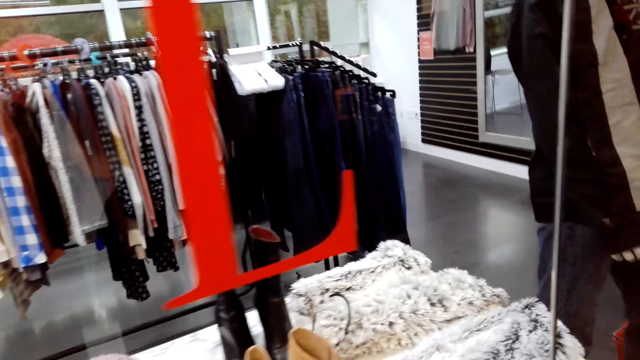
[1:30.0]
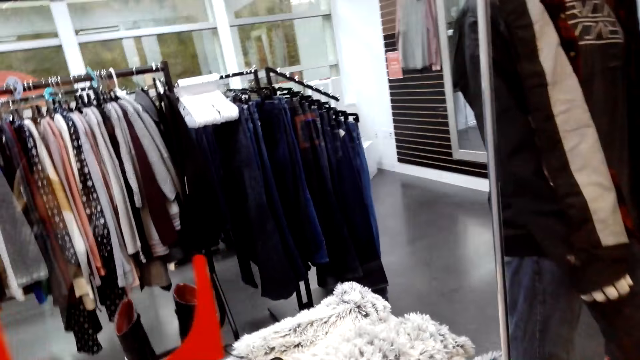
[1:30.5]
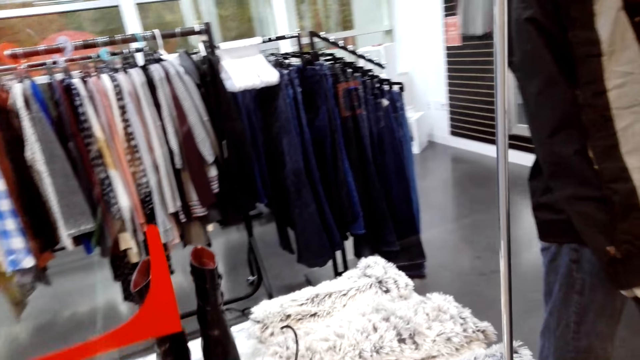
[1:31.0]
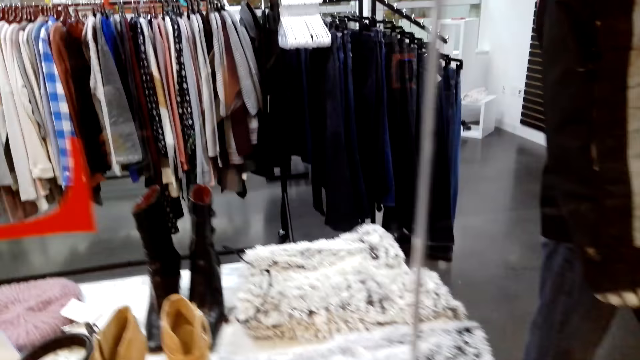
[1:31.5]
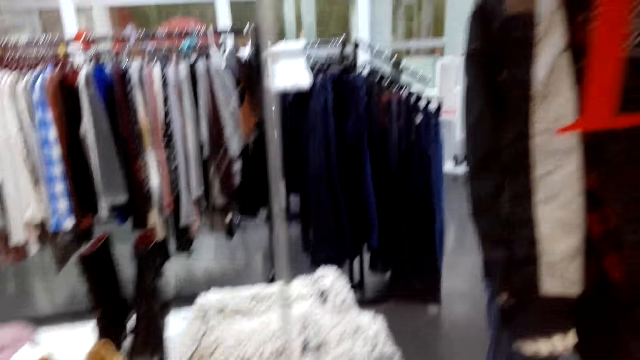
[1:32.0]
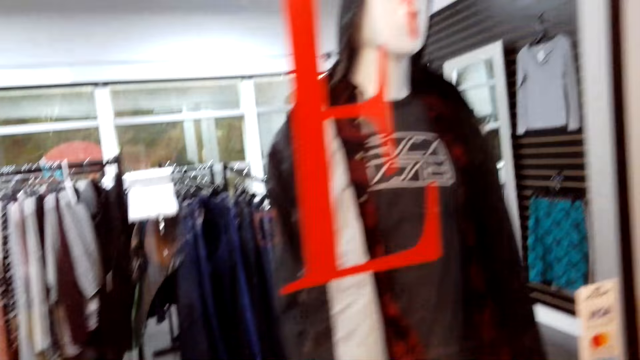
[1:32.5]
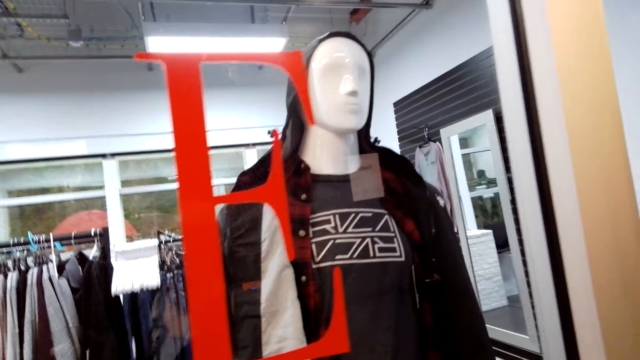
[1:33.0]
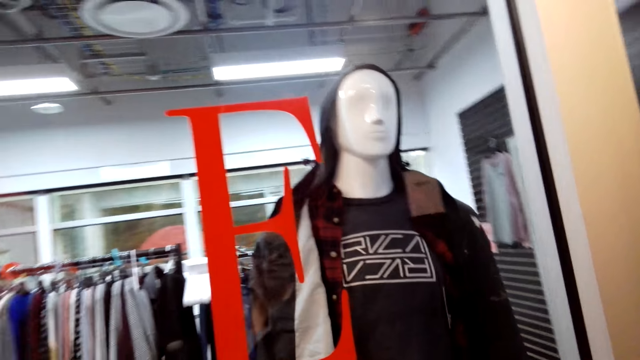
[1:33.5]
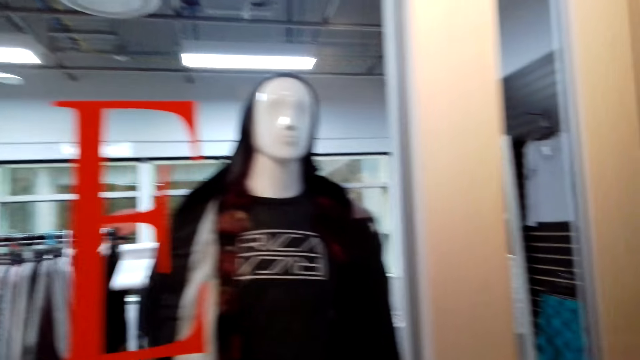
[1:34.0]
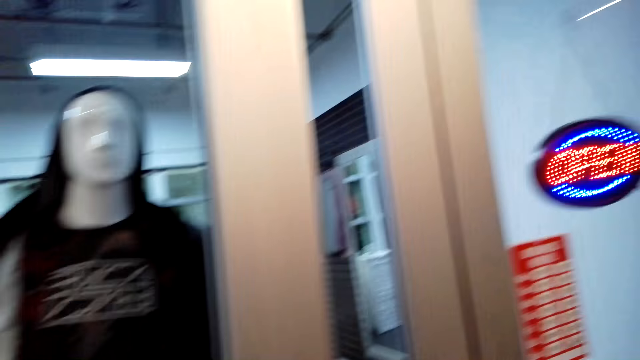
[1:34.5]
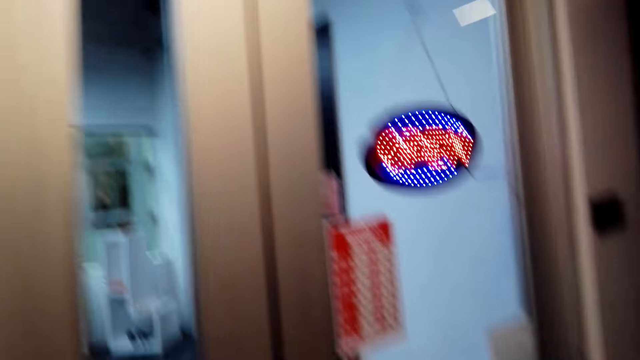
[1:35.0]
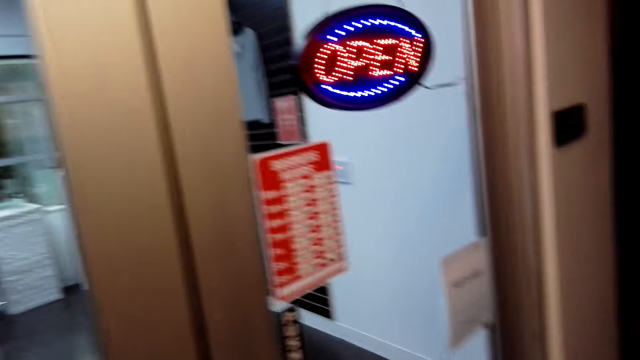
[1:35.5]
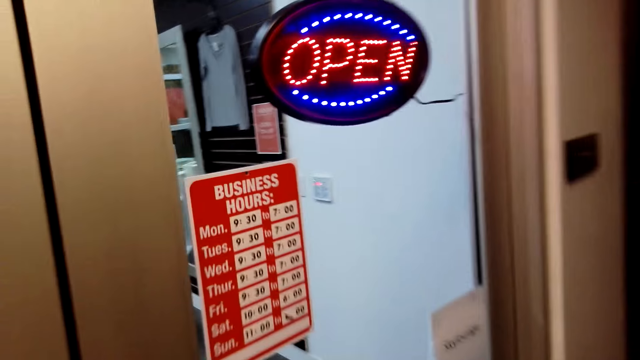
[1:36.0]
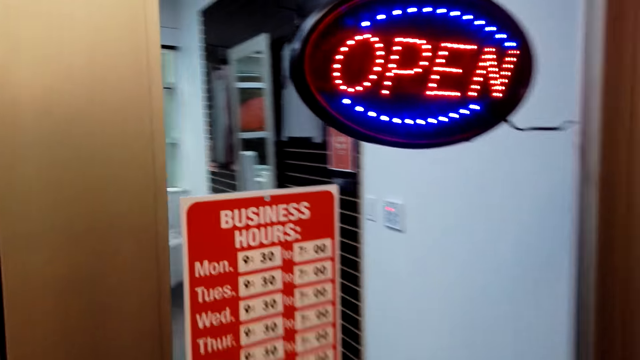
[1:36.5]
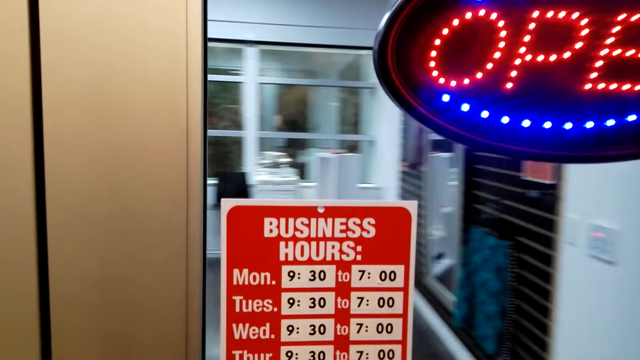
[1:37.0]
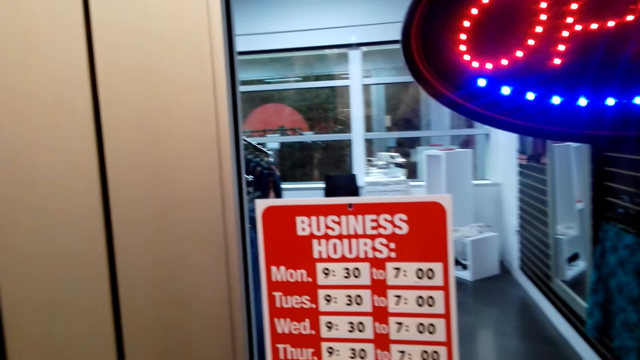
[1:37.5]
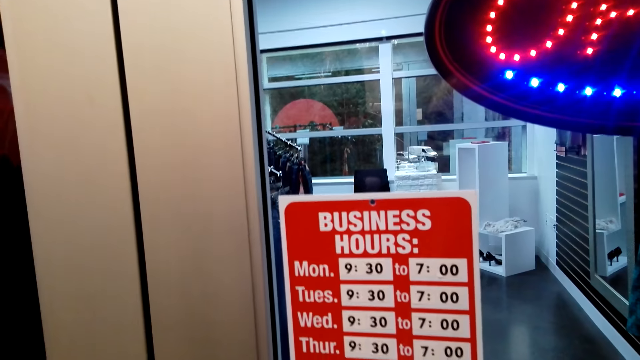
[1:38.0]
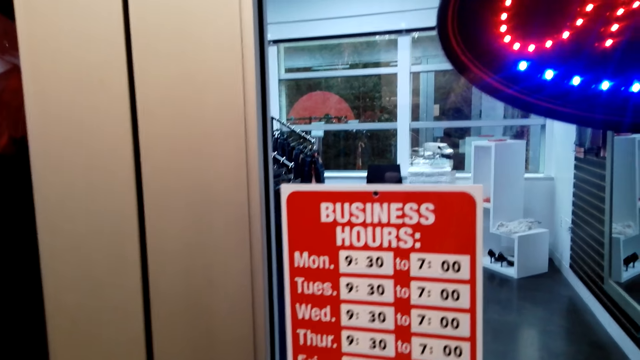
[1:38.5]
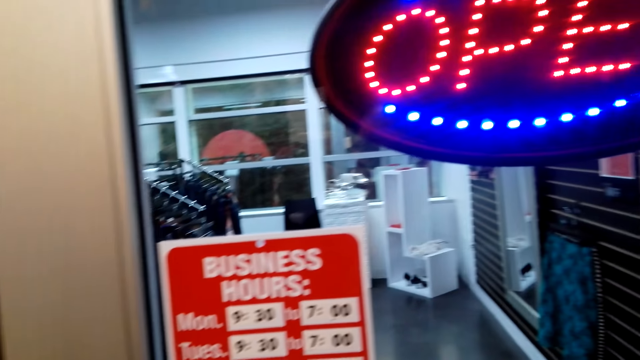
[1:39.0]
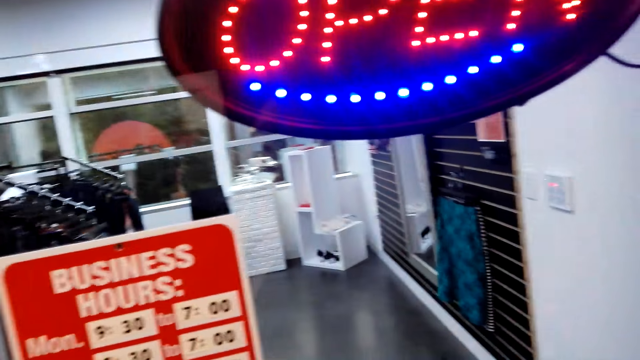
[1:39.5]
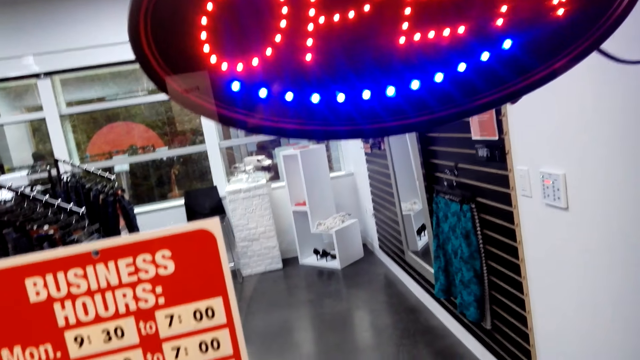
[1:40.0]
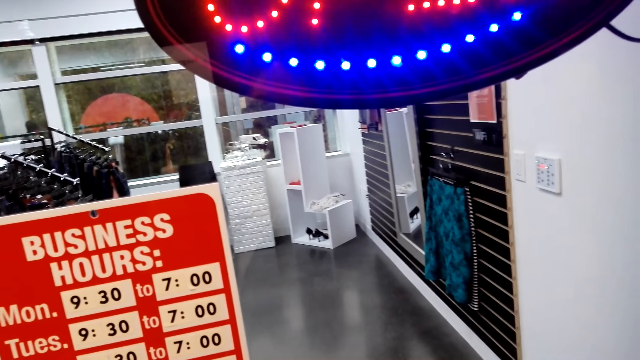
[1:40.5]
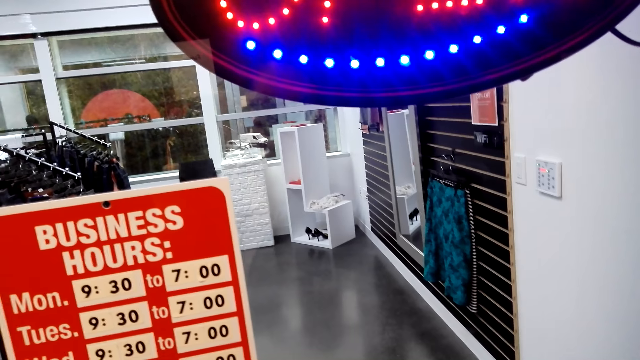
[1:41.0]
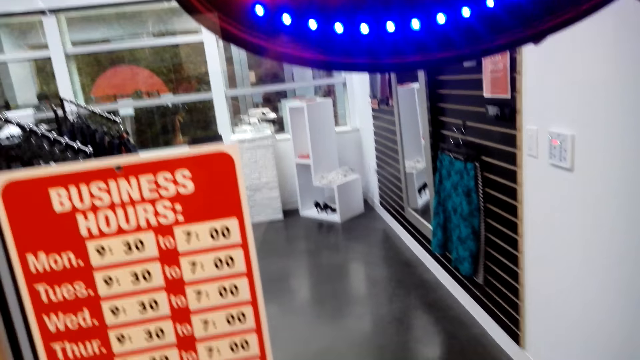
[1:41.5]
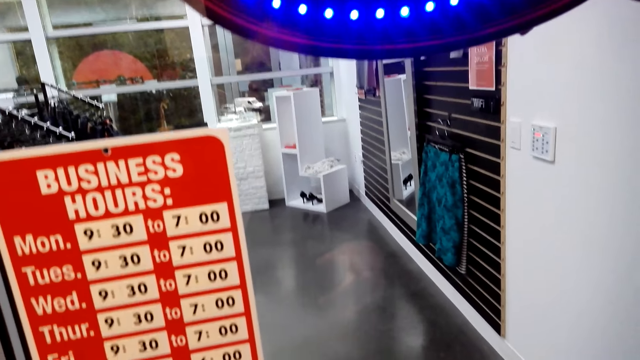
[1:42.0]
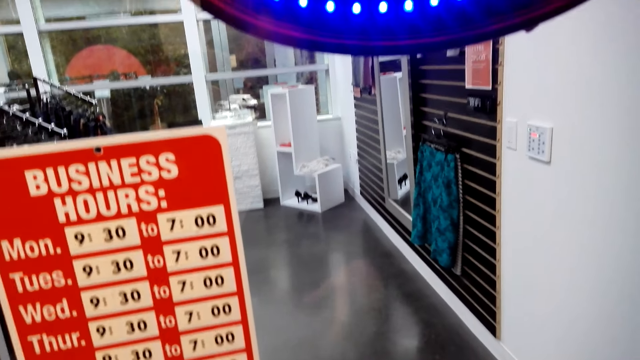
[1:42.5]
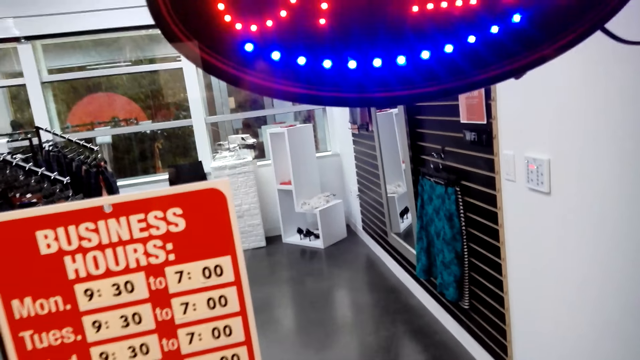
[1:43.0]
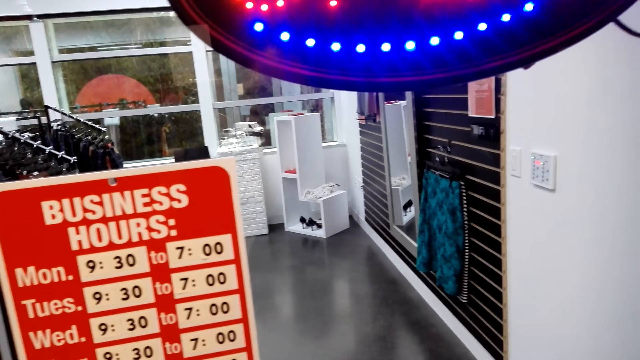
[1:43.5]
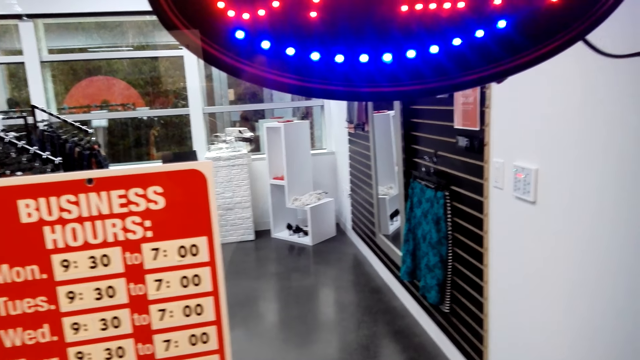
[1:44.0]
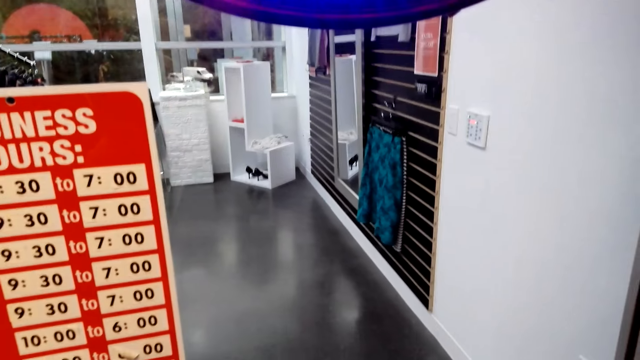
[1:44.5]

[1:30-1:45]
The camera wearer walks. A man converses with the camera wearer. The camera wearer converses with the man.

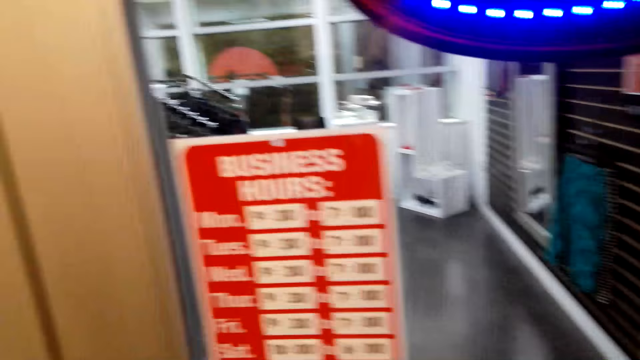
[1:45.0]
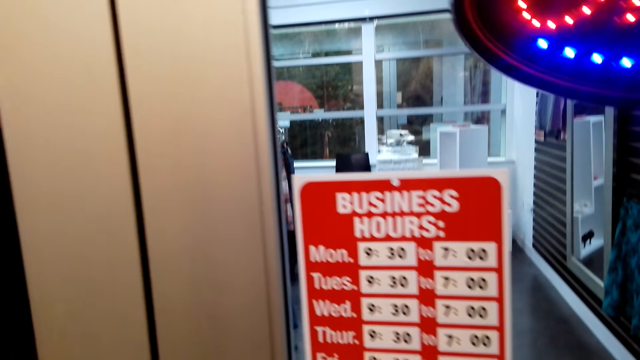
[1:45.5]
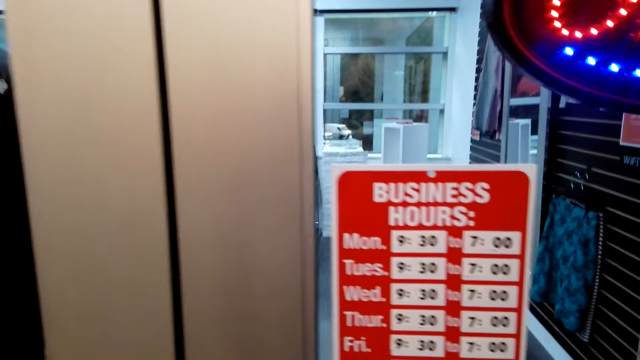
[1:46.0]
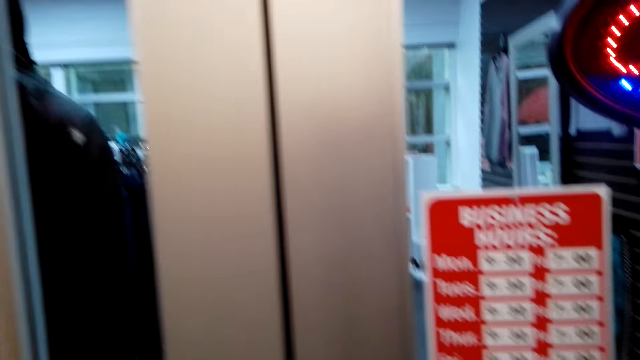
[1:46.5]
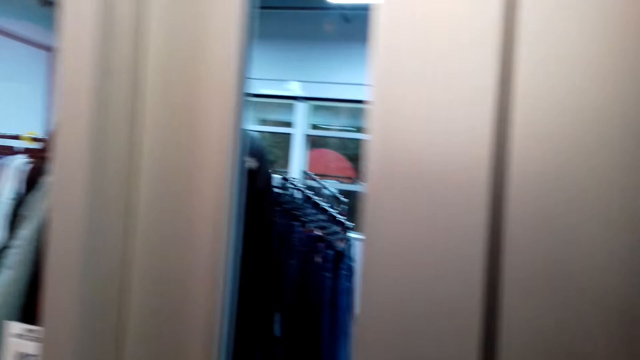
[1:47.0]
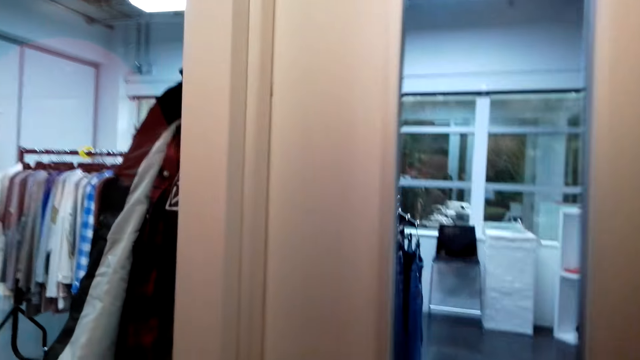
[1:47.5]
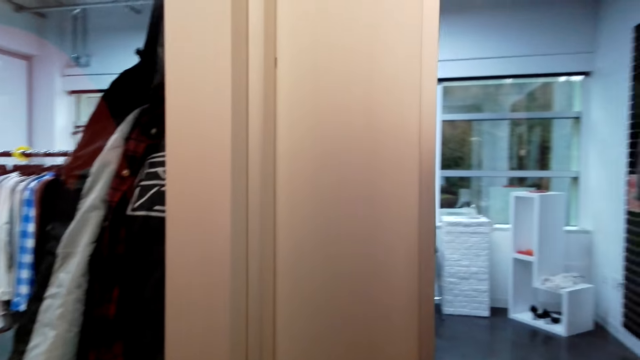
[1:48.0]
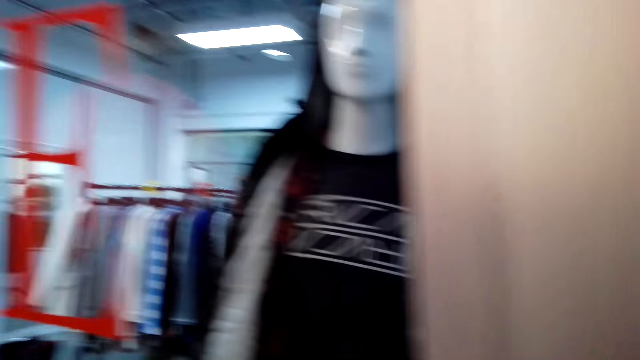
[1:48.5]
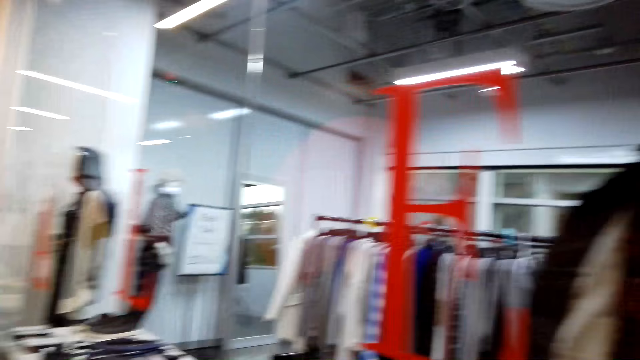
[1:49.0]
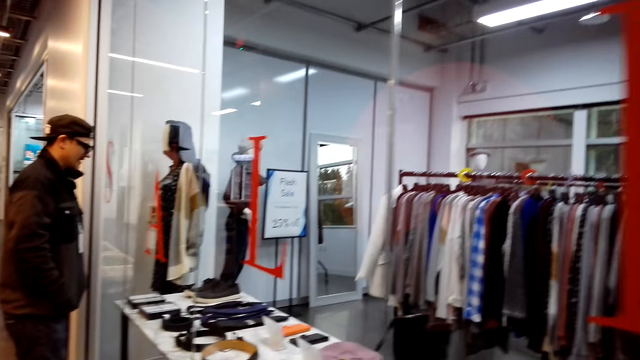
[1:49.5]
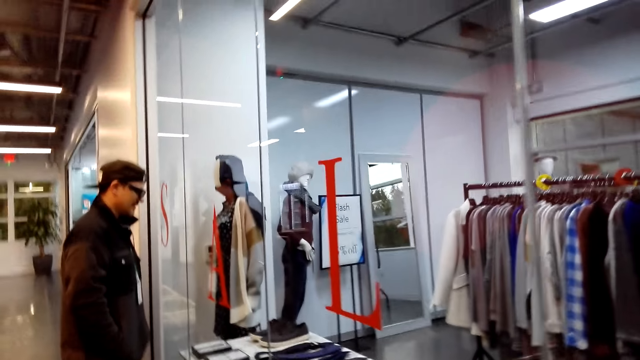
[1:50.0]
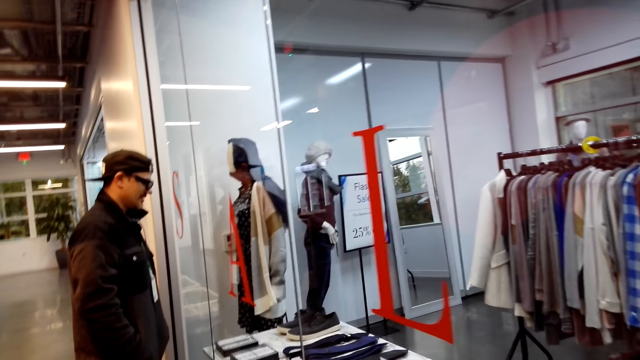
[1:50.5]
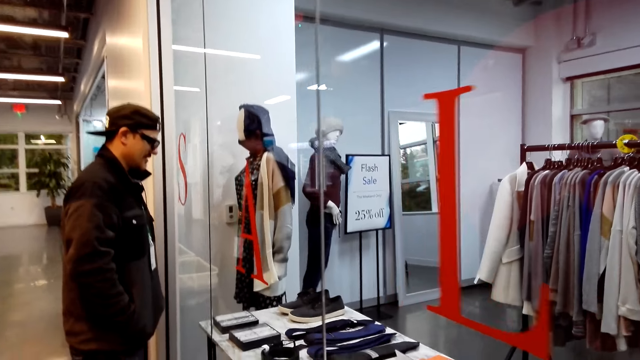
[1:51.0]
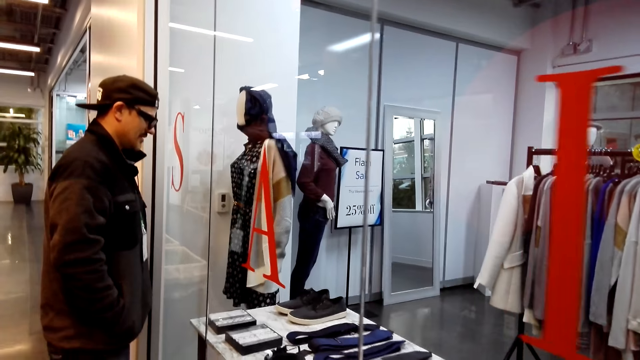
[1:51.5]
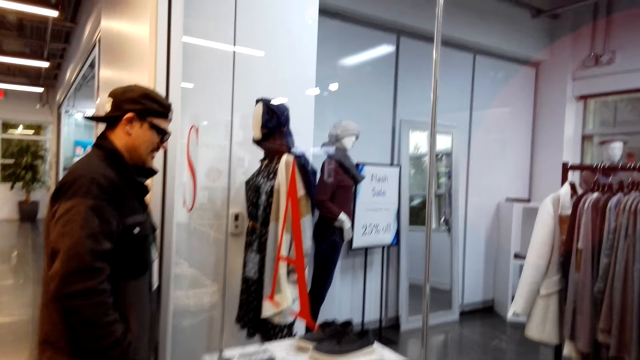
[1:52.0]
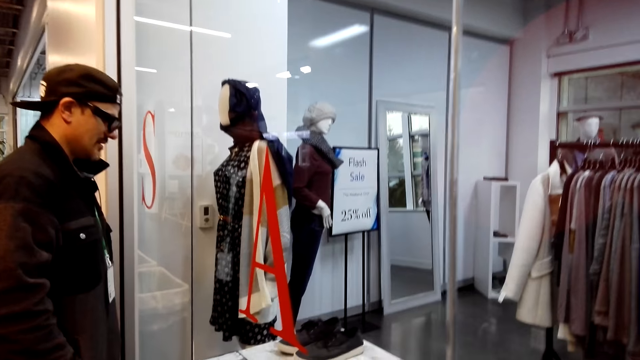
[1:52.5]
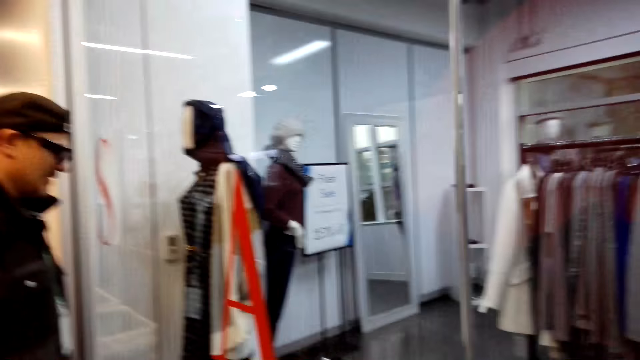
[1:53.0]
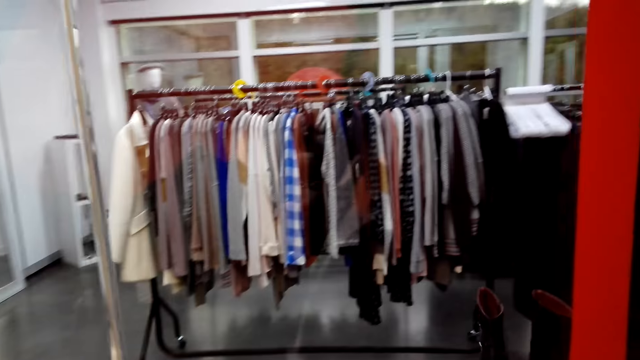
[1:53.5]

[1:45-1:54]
The camera wearer walks. A man converses with the camera wearer. The camera wearer converses with the man. The man looks at the accessories.
